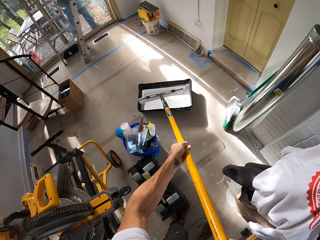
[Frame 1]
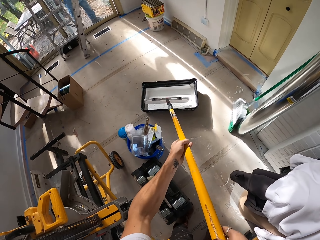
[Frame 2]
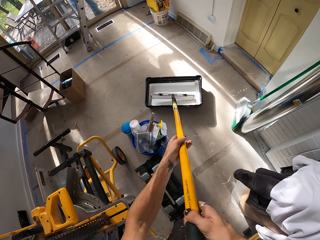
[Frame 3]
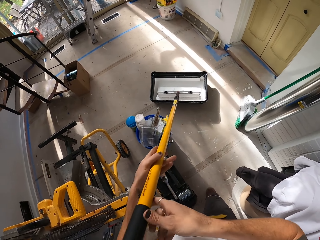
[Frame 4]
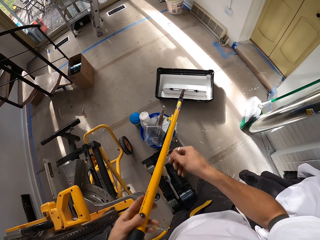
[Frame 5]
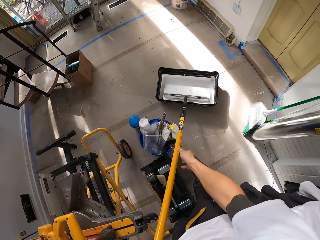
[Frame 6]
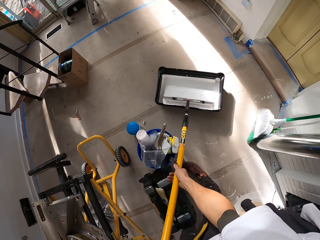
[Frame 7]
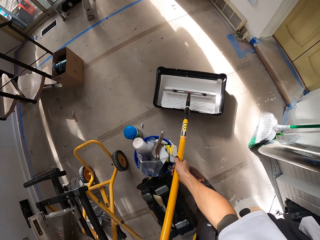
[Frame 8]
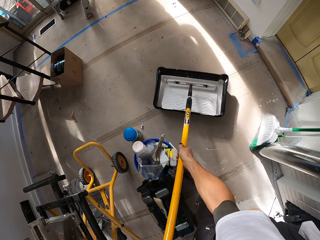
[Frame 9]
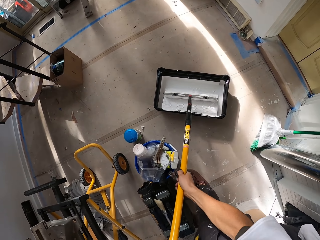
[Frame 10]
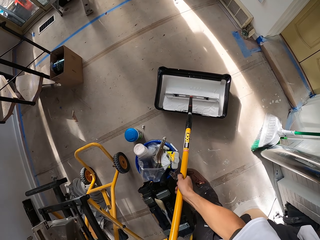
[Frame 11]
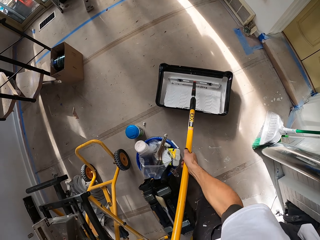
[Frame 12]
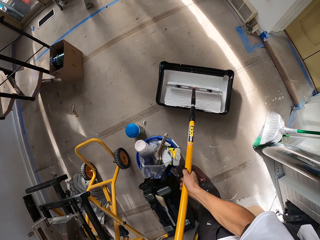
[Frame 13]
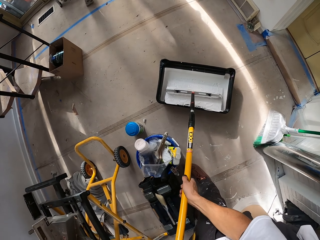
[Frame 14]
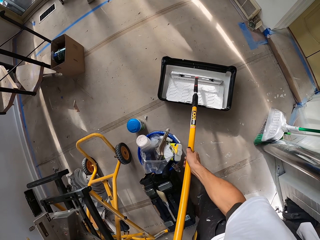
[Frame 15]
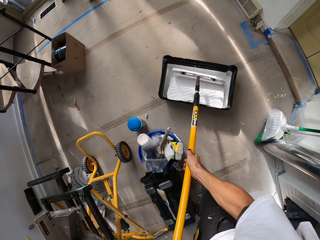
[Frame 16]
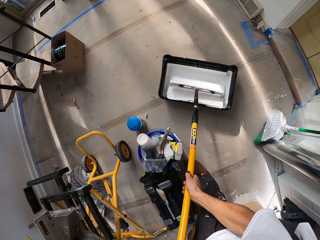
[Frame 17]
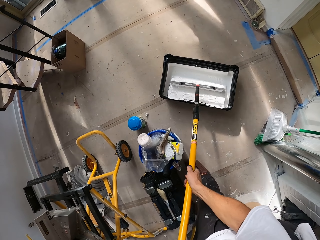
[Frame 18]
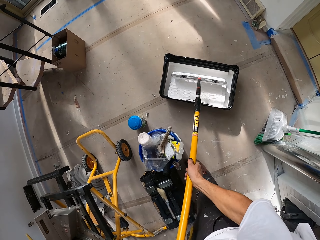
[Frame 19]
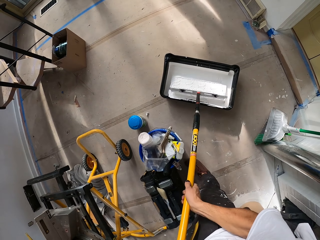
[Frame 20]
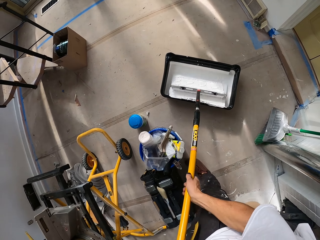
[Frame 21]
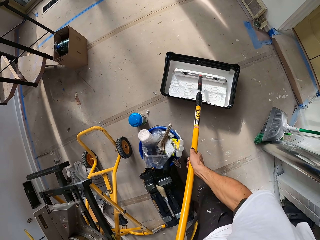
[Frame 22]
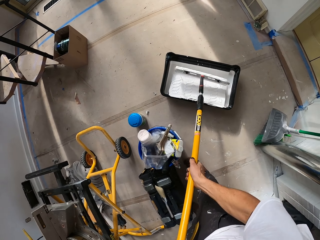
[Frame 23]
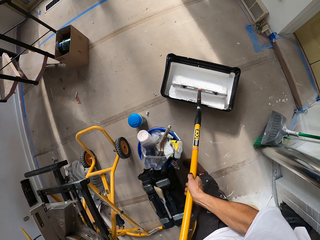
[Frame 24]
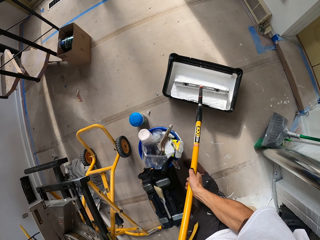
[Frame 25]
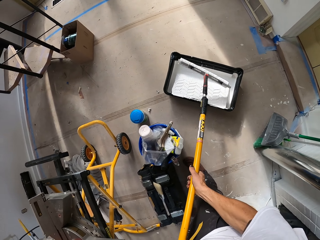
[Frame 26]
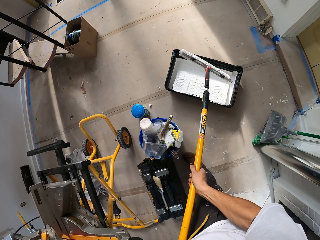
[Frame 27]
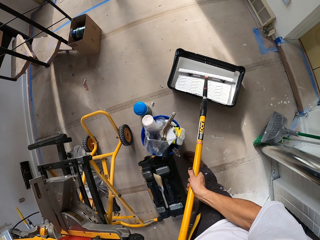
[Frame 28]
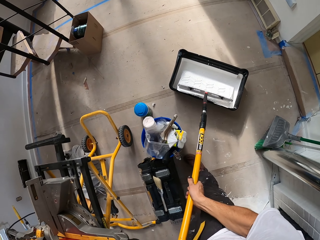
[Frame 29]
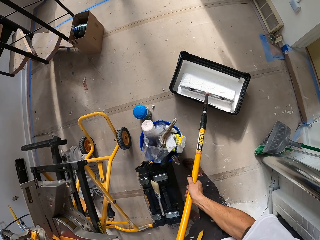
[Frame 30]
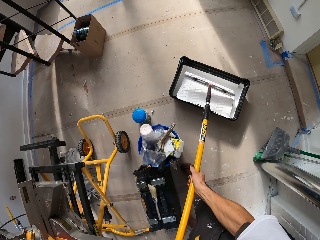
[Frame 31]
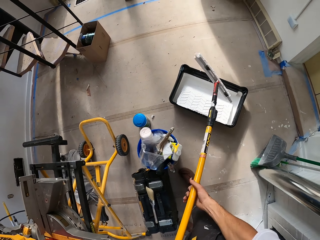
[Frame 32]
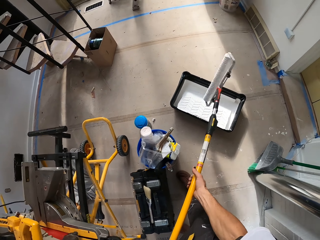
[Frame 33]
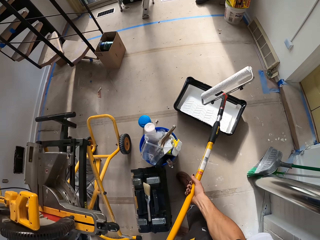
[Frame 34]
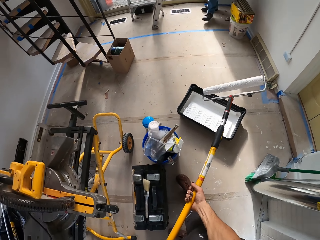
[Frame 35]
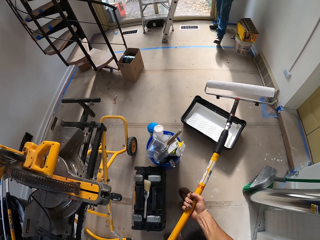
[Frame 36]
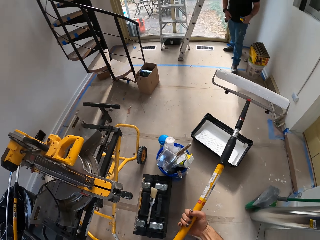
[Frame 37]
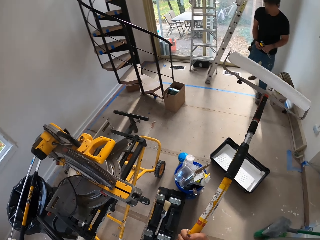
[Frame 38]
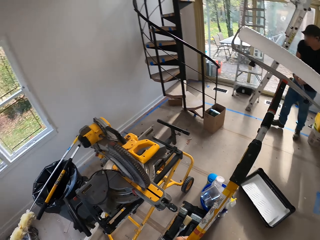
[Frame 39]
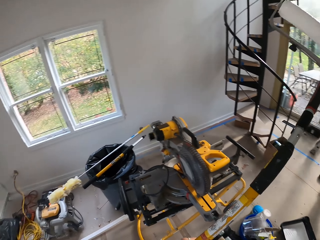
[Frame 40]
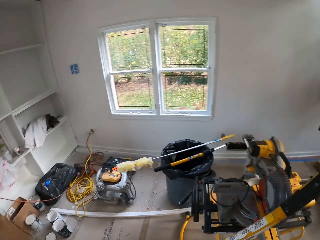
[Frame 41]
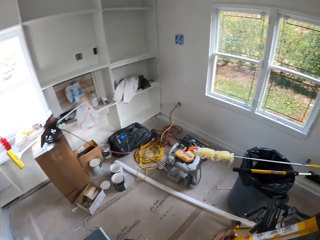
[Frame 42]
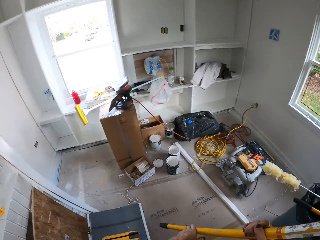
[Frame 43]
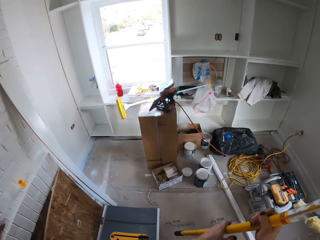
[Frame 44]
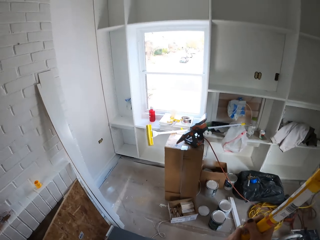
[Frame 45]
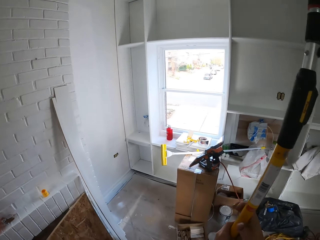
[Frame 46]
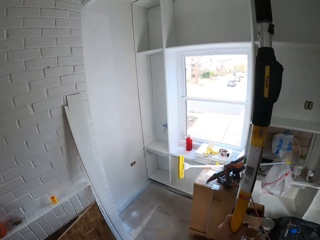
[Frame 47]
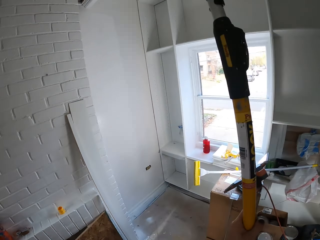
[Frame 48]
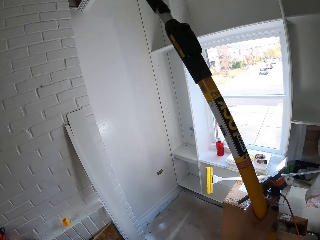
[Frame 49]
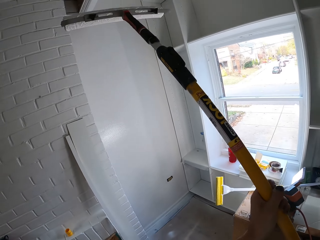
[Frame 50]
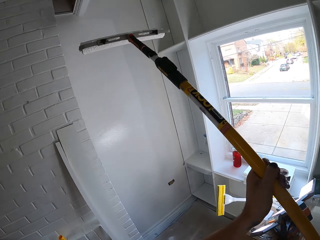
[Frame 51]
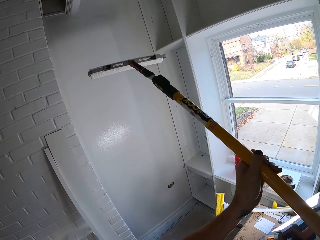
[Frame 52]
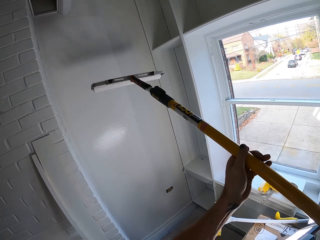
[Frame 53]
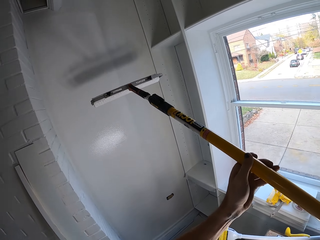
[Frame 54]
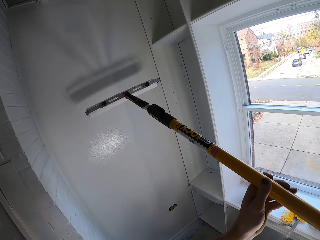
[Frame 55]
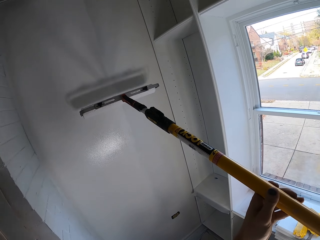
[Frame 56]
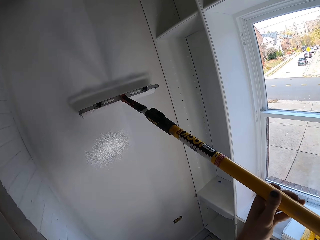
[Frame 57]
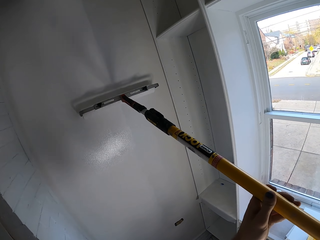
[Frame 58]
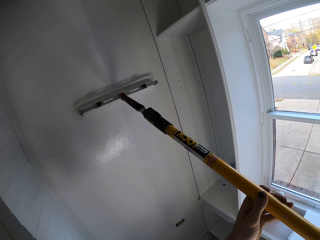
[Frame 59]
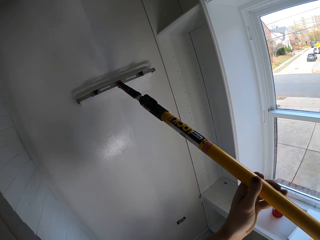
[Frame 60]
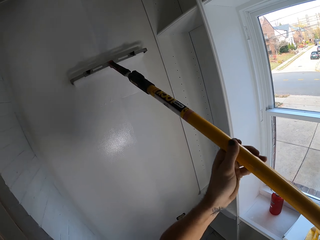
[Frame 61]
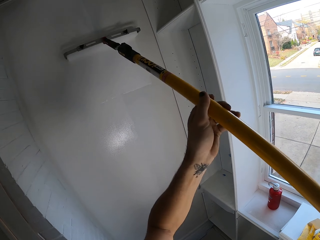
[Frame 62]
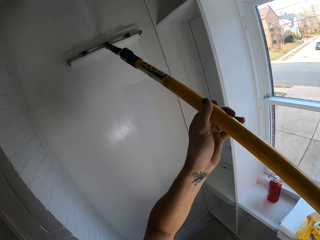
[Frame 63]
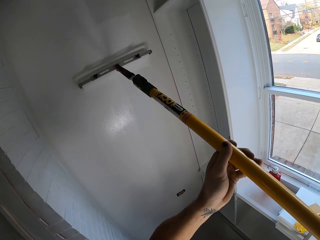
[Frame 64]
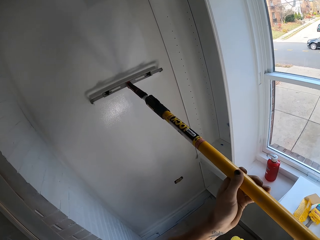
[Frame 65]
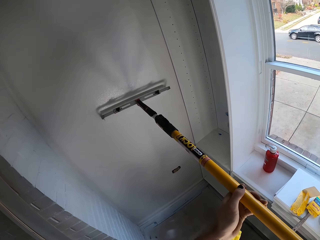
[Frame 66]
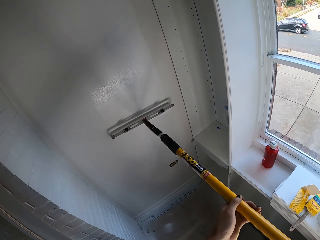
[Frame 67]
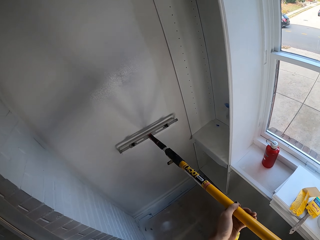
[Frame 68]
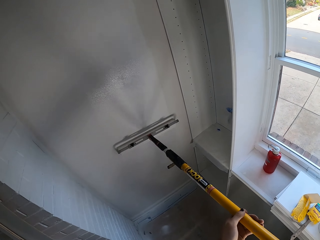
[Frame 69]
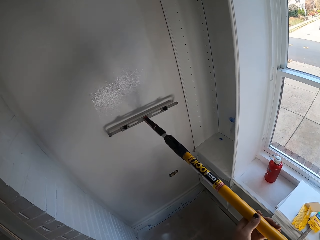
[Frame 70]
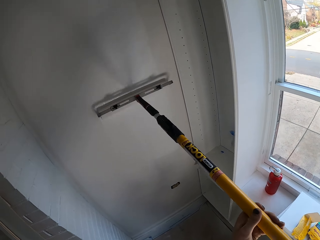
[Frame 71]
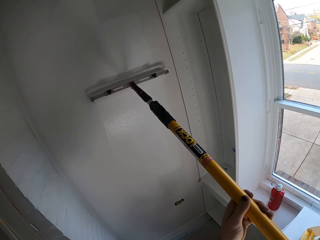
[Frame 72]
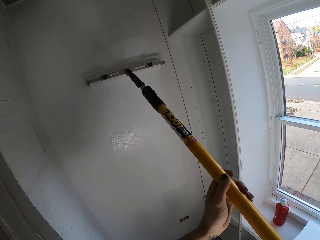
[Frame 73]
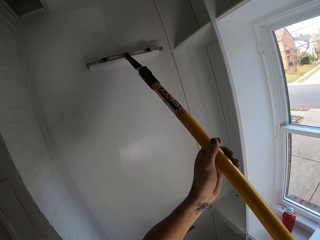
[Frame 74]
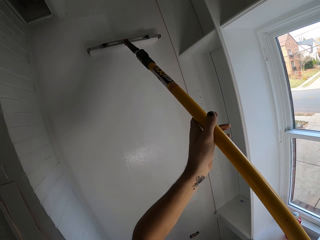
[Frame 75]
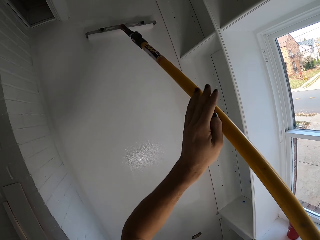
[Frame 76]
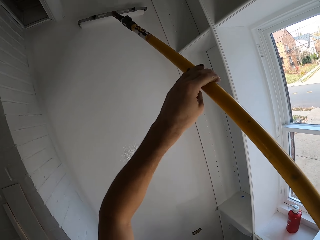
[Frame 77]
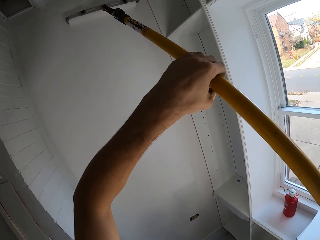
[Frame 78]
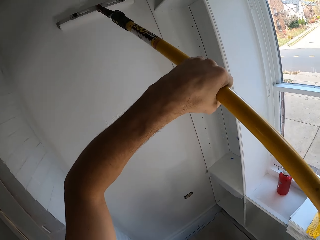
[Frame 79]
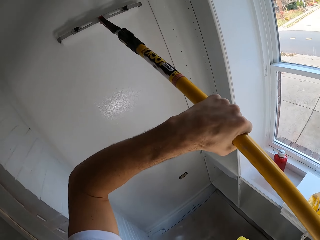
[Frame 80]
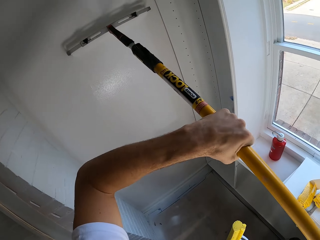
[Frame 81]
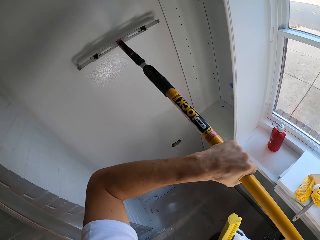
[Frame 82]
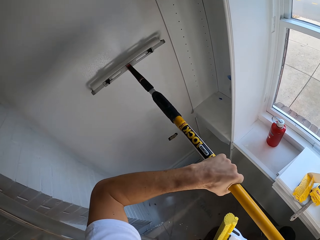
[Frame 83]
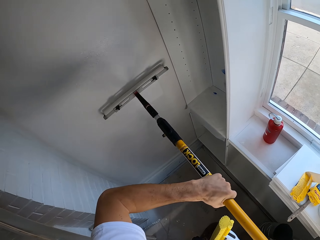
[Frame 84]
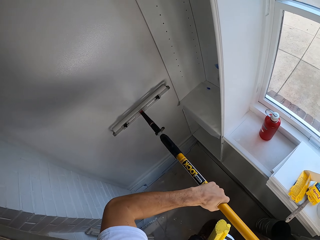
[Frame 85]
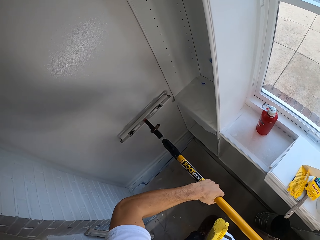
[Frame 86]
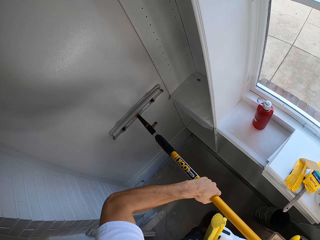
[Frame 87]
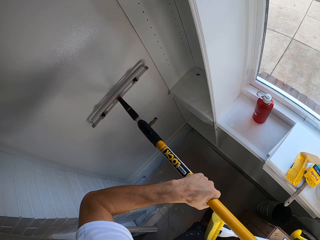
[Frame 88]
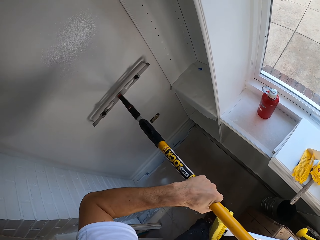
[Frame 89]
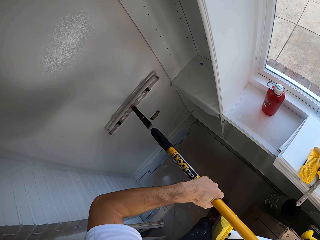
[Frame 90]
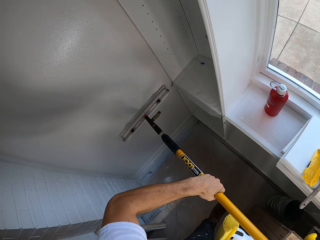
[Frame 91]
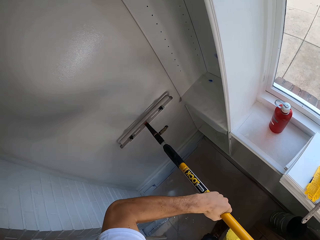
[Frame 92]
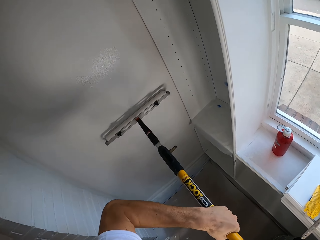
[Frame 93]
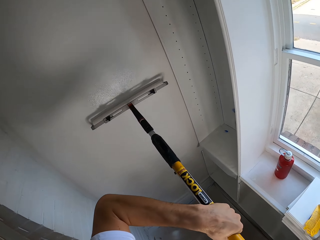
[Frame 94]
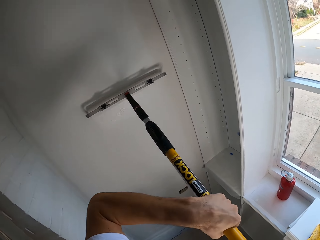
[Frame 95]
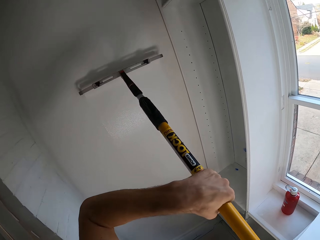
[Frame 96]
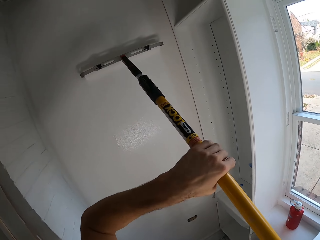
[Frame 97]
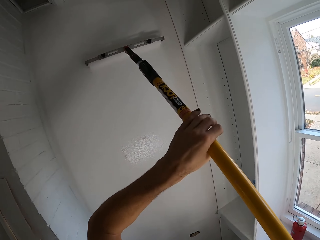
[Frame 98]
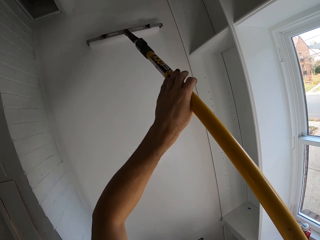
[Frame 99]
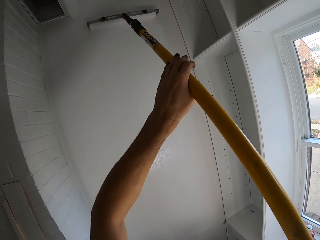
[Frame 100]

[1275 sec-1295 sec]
The camera wearer adds more paint on the roller. They put the paint brush into a container. They move around. They apply paint on the wall using a long brush roller.

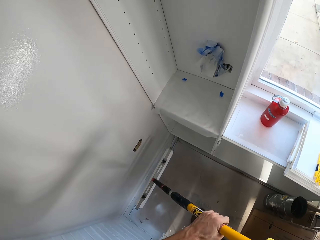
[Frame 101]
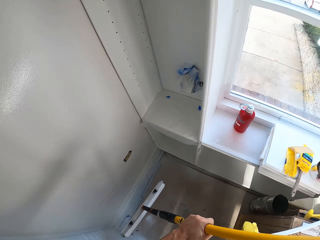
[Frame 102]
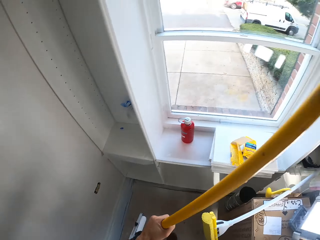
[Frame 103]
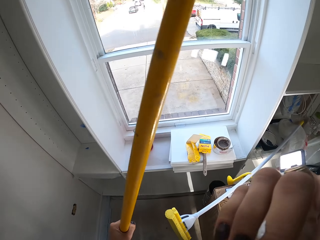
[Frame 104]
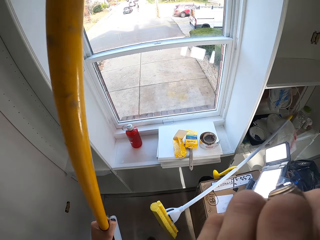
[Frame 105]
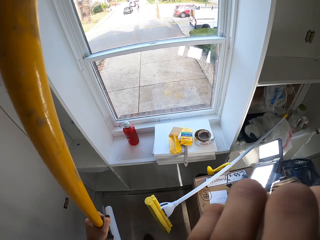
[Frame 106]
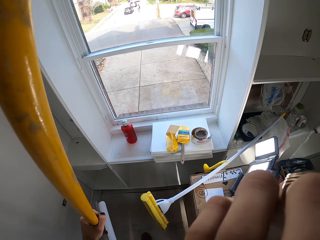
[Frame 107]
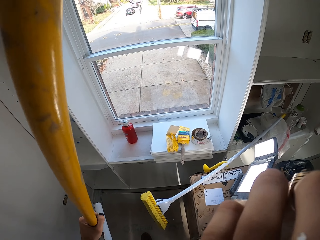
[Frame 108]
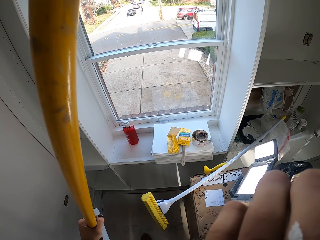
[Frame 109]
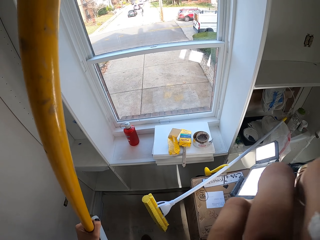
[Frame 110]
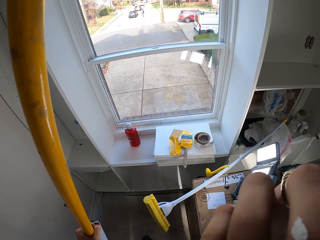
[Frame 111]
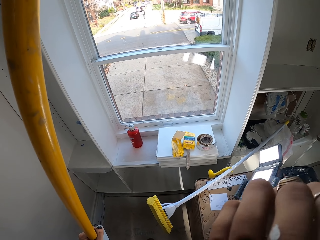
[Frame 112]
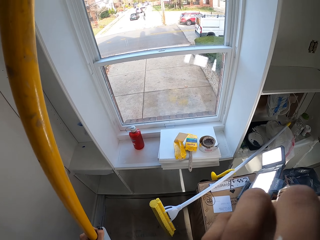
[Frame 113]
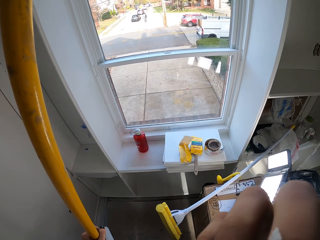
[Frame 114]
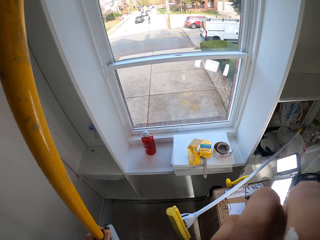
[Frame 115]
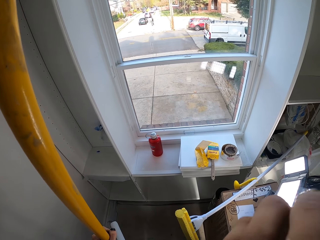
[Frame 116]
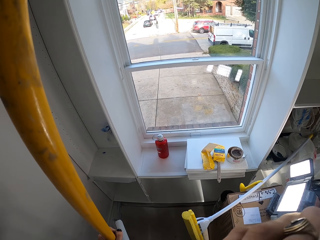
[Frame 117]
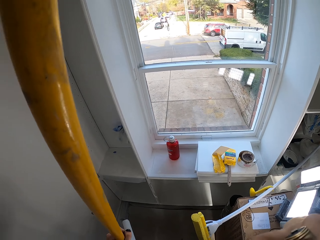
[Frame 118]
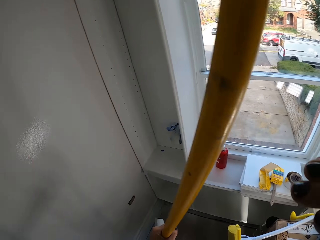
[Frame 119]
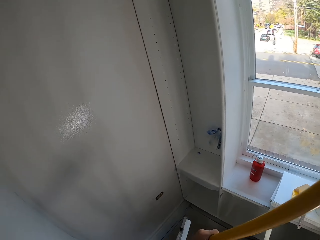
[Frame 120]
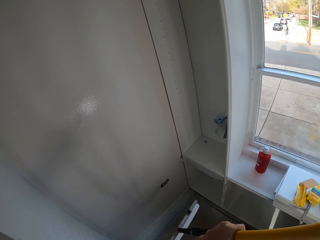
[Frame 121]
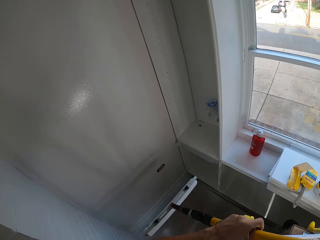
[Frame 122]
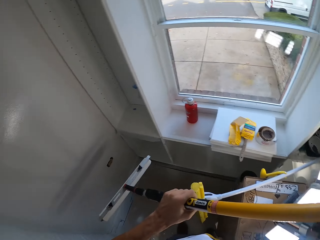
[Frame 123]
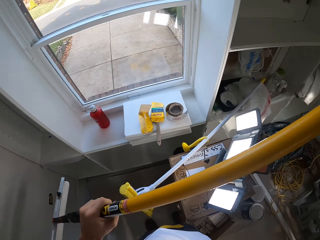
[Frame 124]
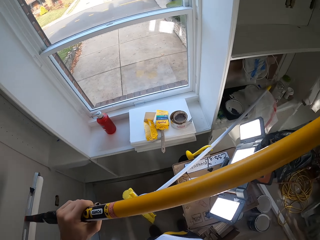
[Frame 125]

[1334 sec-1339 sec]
The camera wearer scratches his face.
